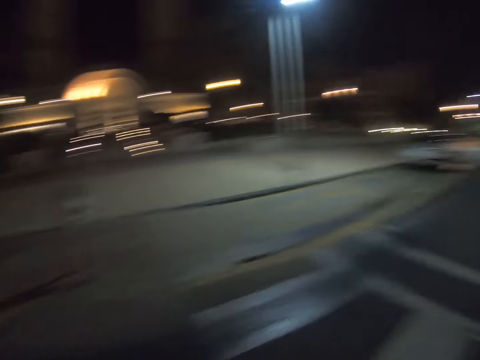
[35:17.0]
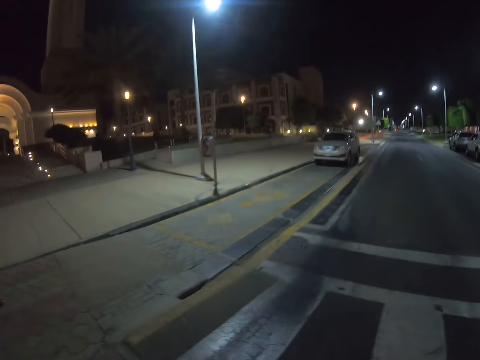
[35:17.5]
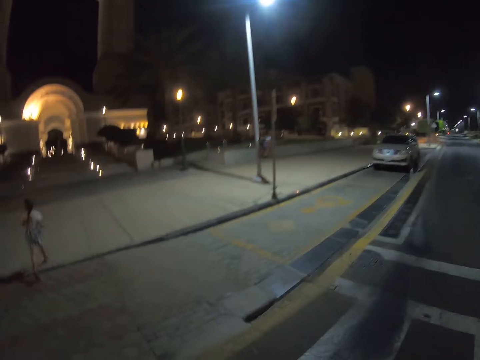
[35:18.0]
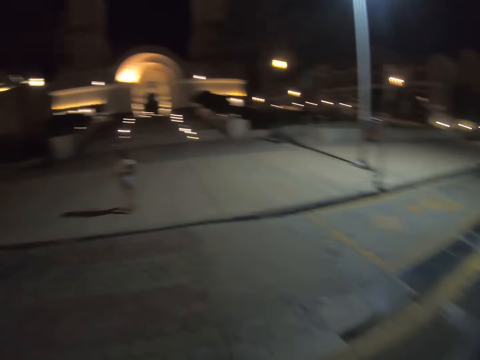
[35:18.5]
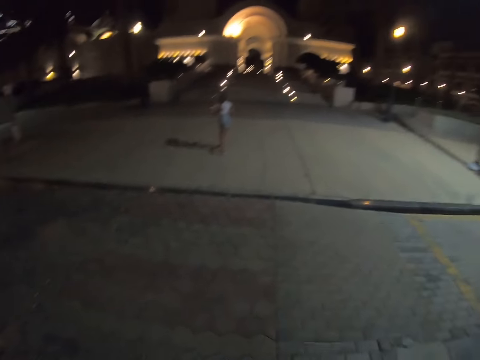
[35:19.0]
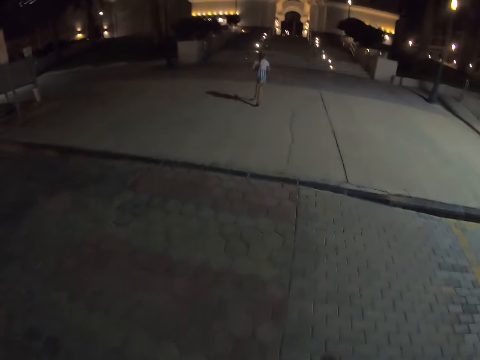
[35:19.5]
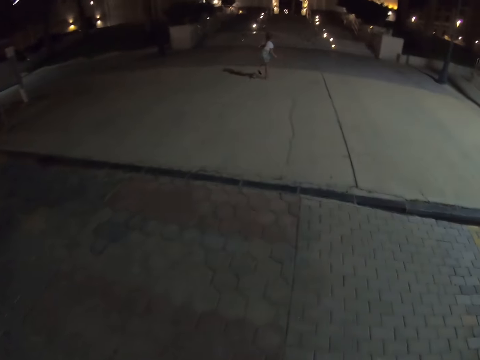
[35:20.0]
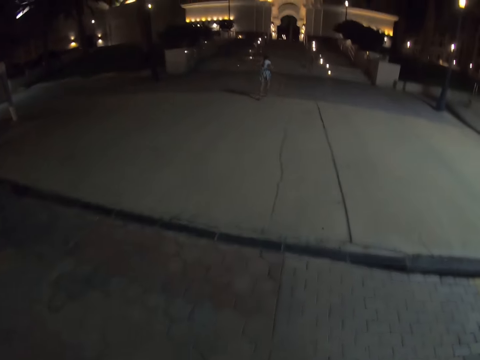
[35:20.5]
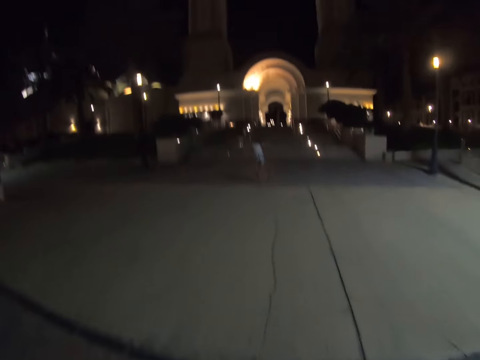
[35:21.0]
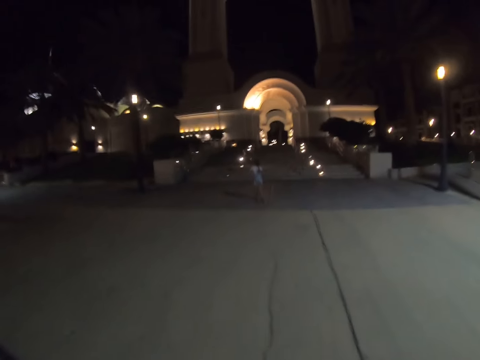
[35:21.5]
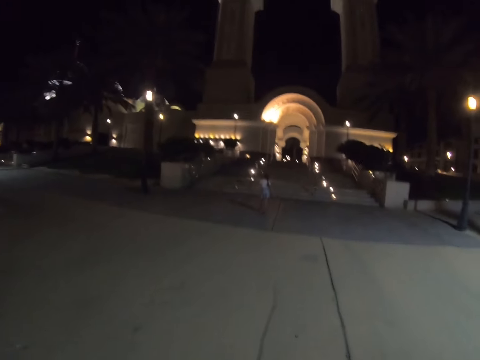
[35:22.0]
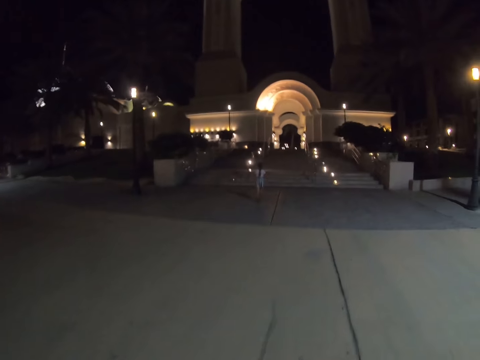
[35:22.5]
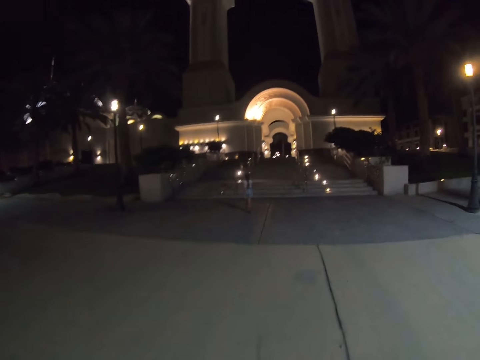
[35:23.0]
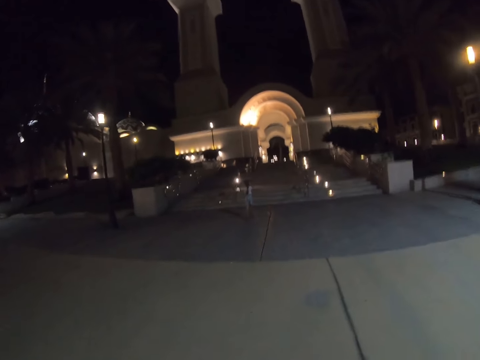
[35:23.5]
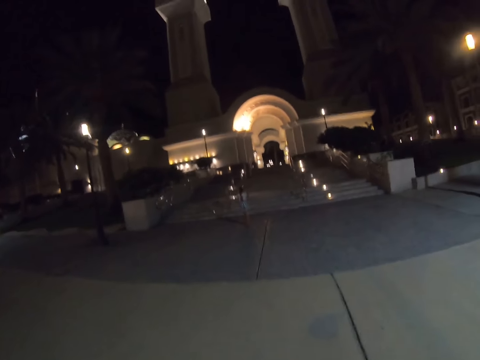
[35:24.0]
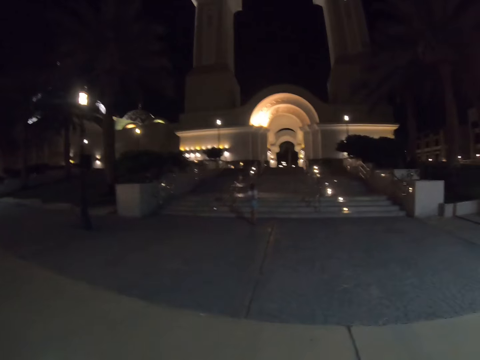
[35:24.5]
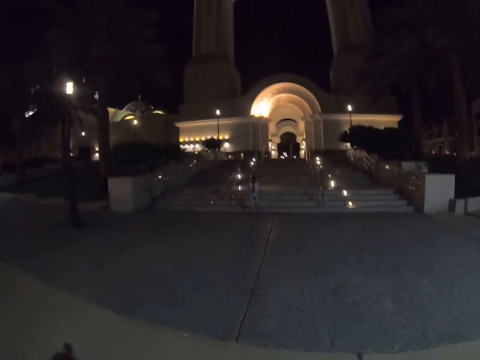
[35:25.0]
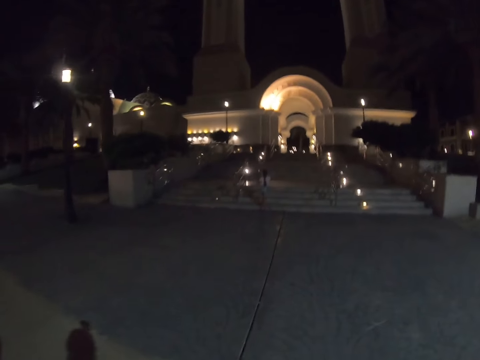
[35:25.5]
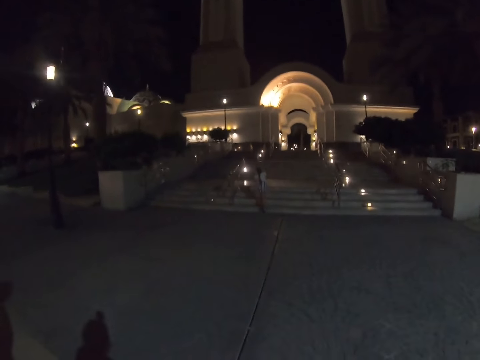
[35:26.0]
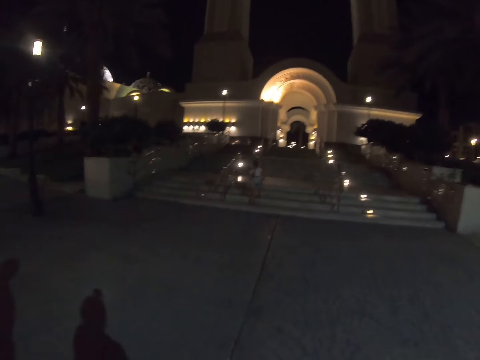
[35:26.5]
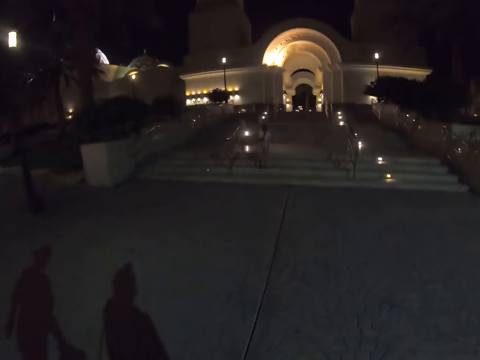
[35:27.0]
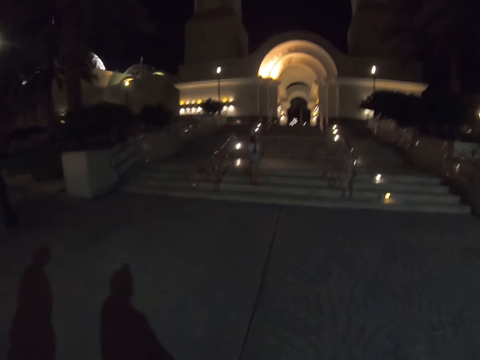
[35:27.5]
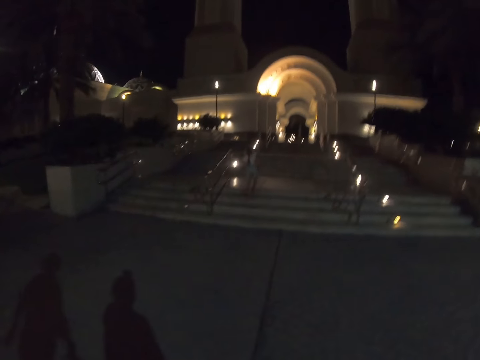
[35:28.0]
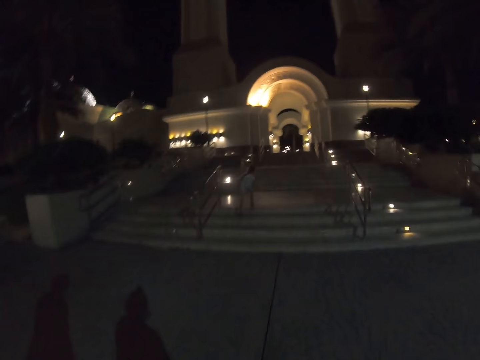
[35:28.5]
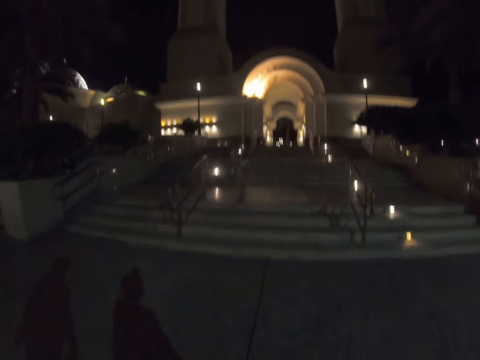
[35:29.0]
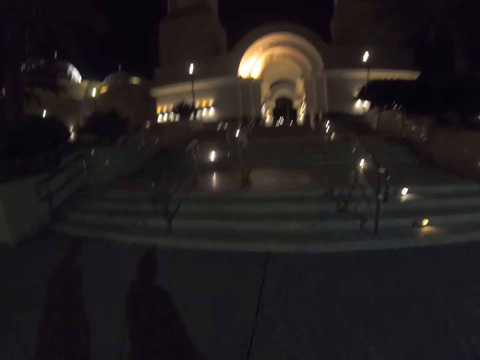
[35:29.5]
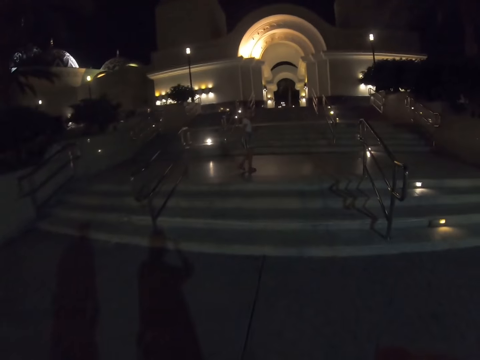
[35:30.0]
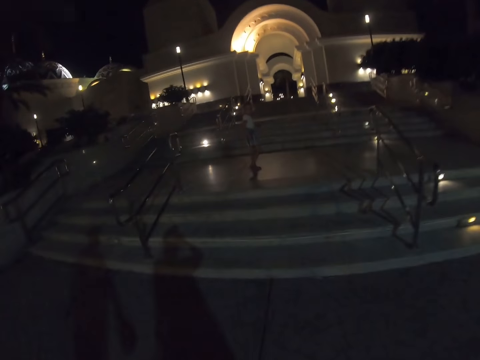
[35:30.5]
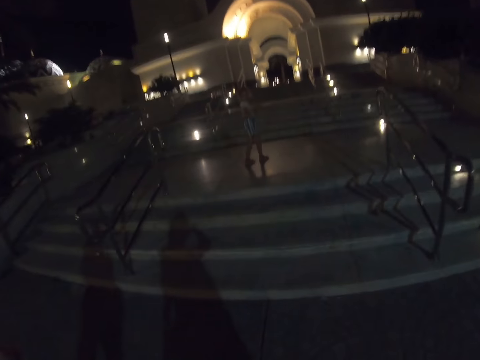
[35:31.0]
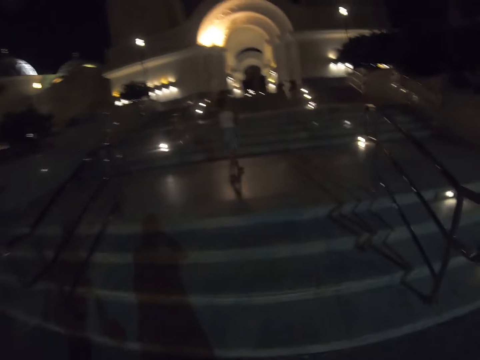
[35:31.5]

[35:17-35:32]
The camera wearer looks around. A person runs along.

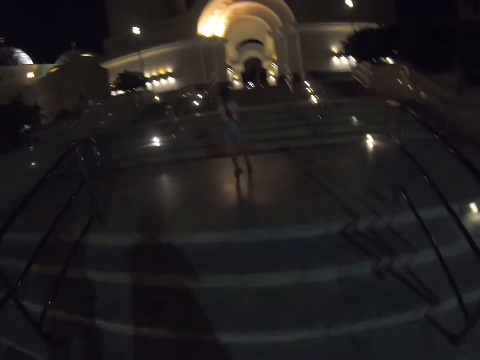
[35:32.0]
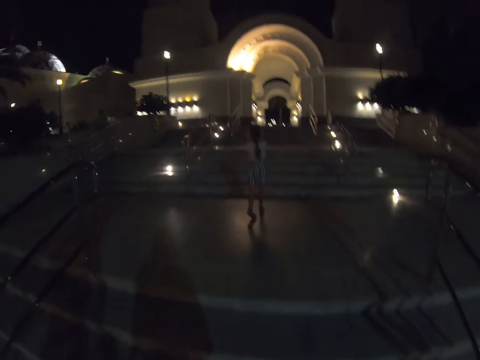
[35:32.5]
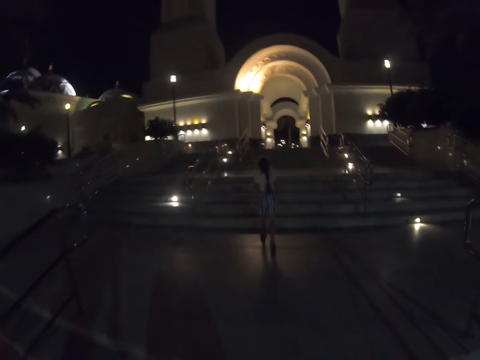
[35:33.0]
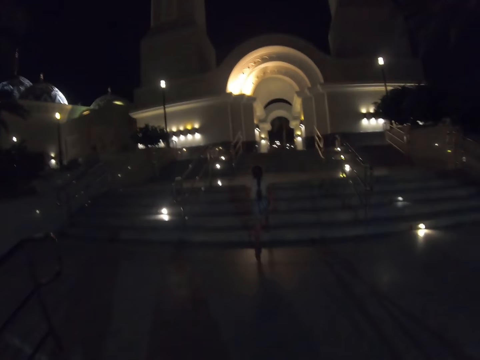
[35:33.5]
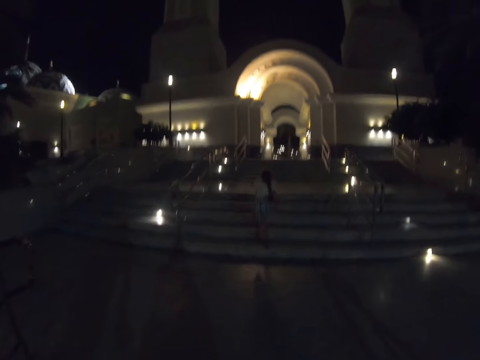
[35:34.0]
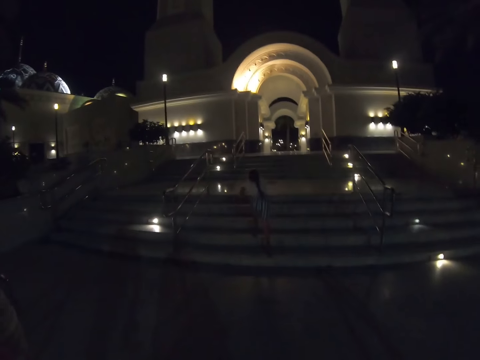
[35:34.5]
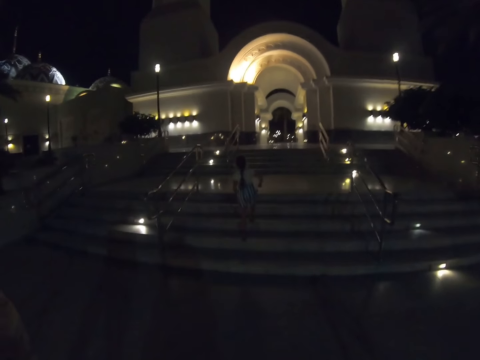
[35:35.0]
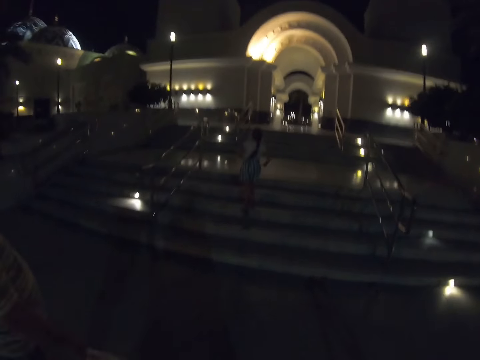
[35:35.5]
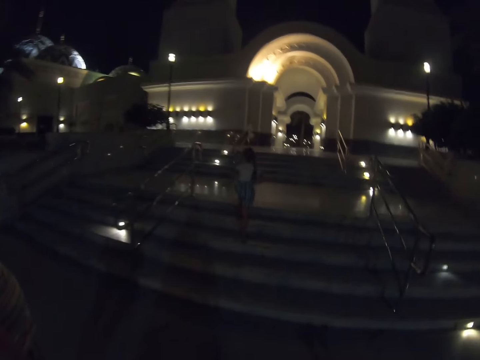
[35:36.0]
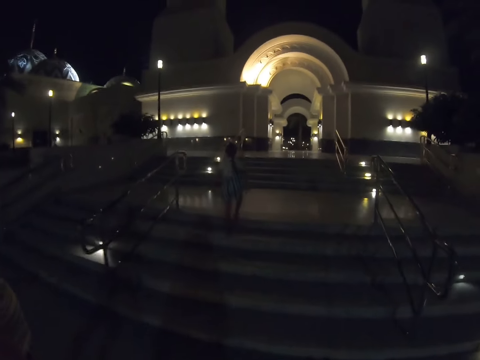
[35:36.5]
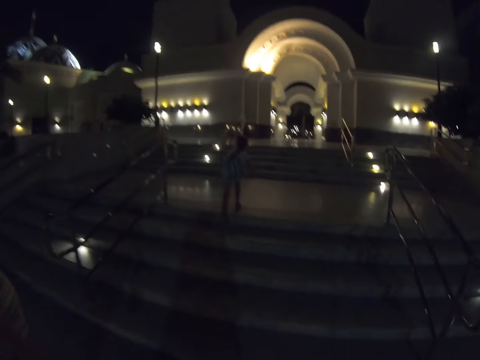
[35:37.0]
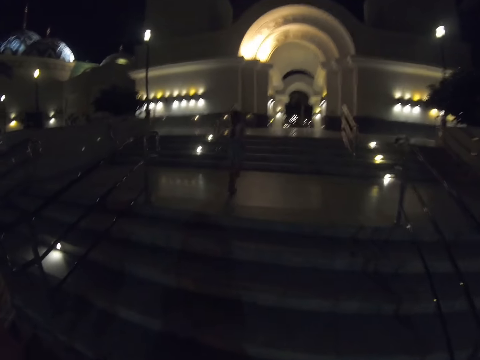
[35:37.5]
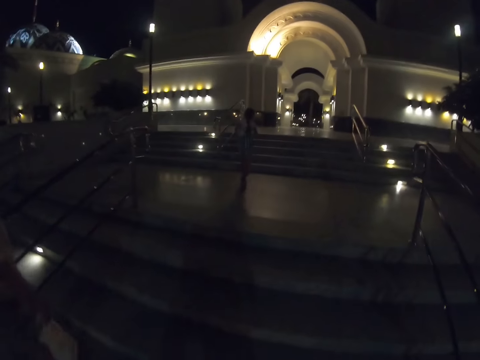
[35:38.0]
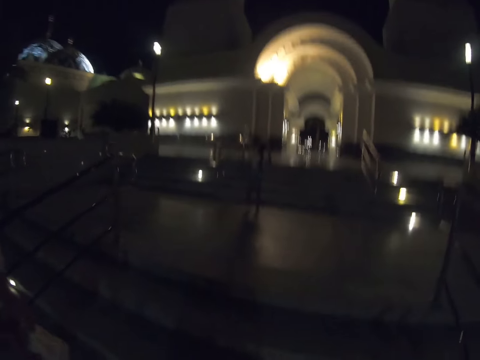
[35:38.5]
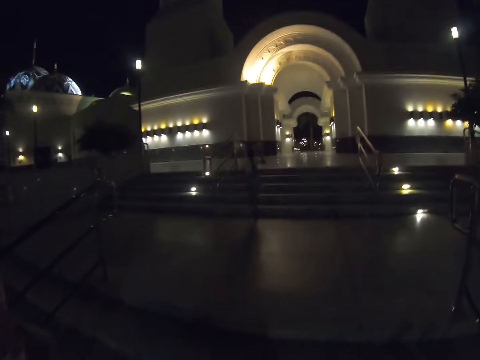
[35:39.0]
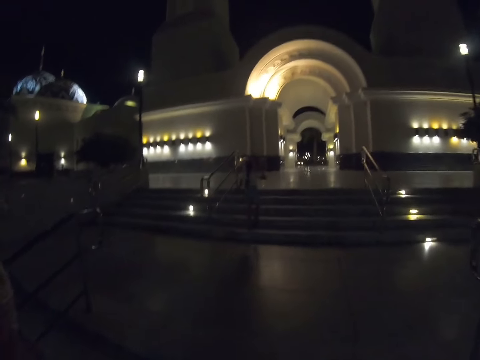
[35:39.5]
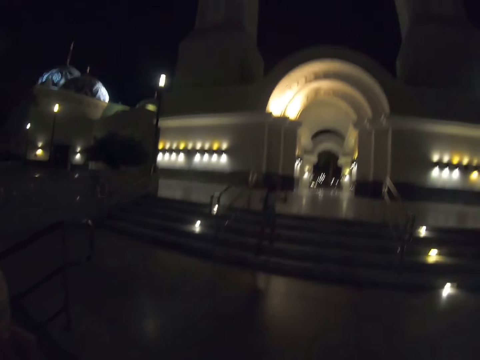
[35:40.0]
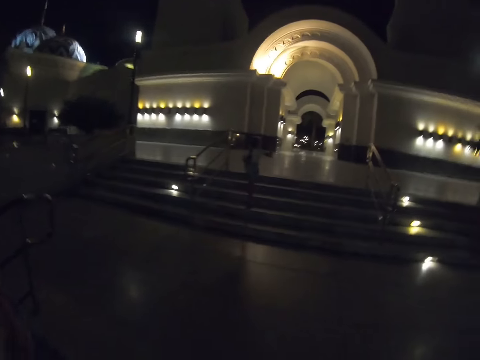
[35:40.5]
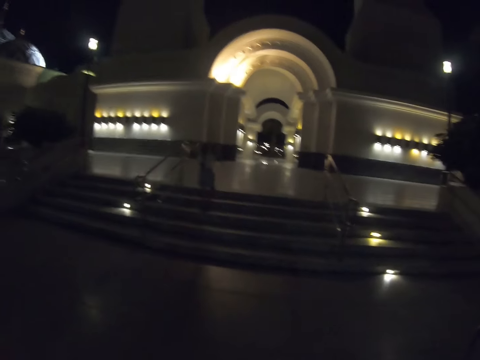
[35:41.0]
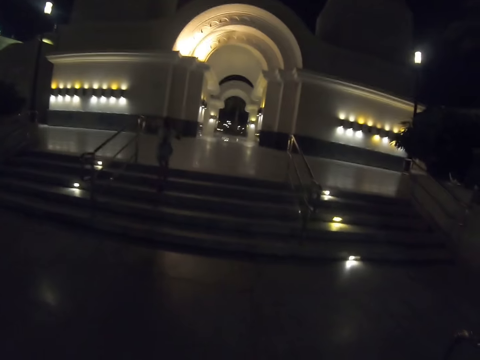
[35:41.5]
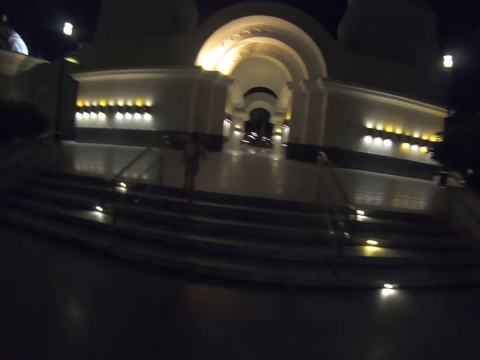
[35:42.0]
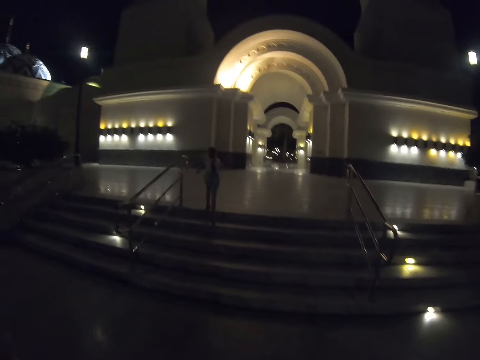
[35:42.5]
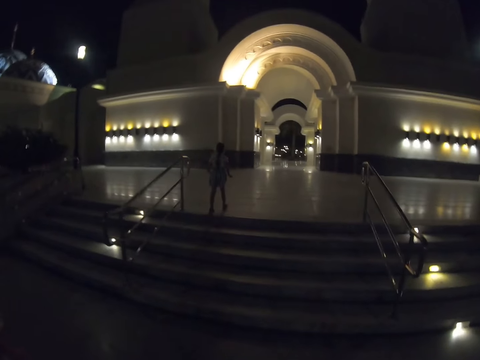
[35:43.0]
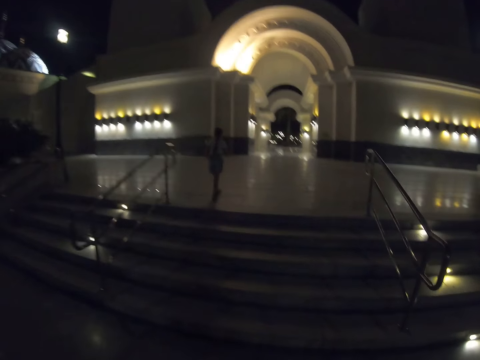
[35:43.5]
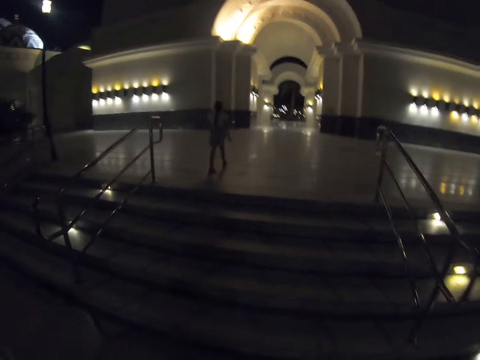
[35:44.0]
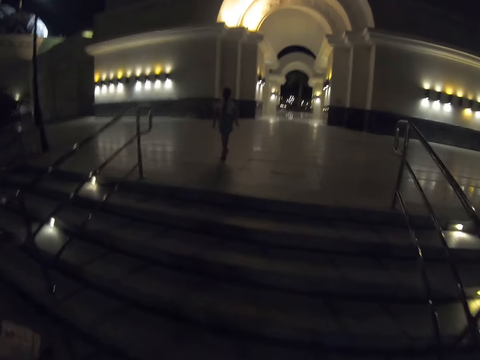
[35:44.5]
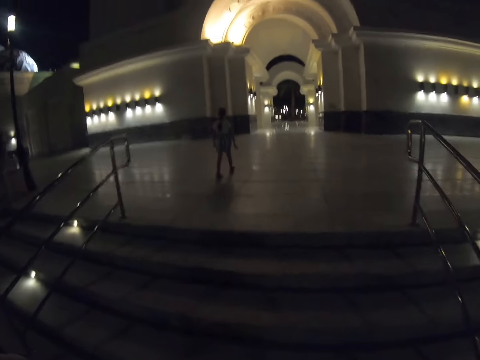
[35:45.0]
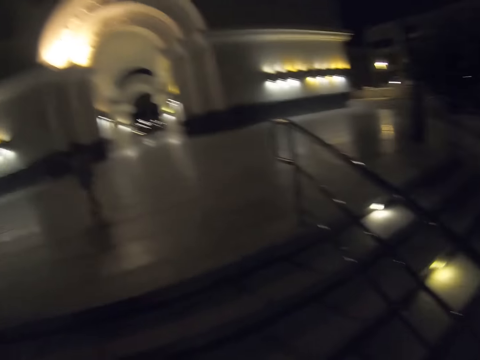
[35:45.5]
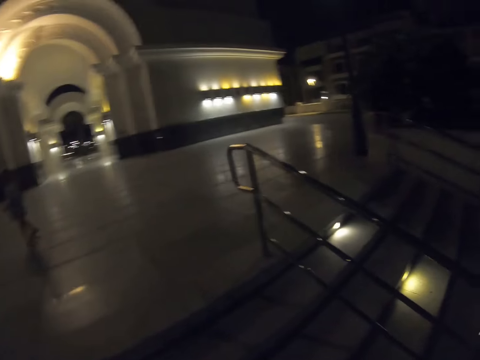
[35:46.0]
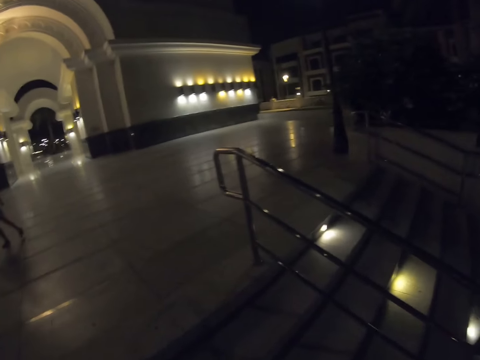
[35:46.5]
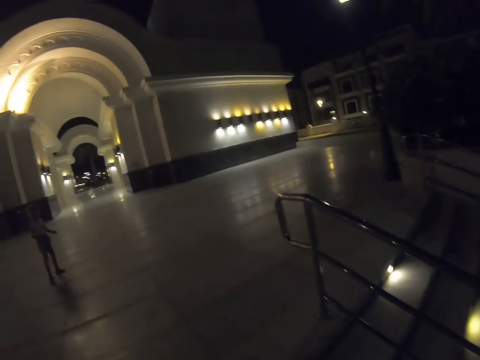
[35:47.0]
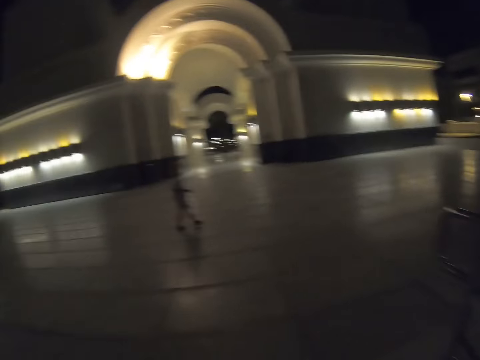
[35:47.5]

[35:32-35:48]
The camera wearer walks up the stairs. A person walks towards a building.
